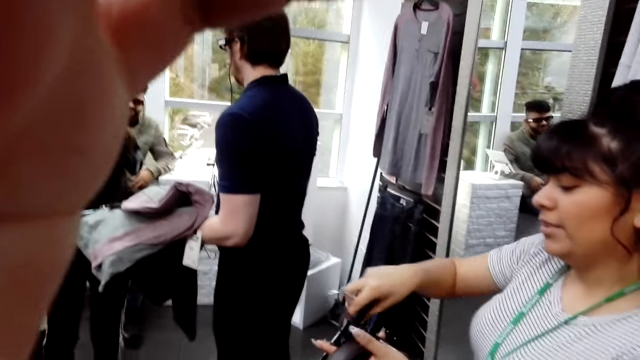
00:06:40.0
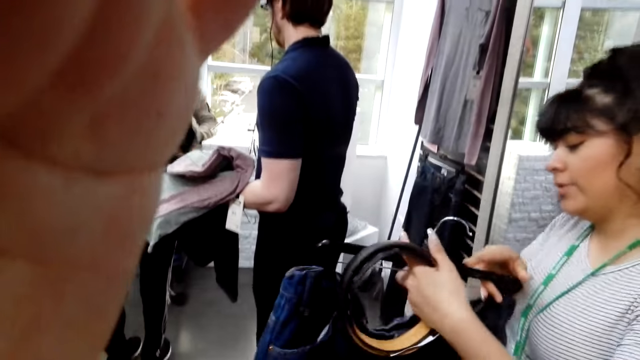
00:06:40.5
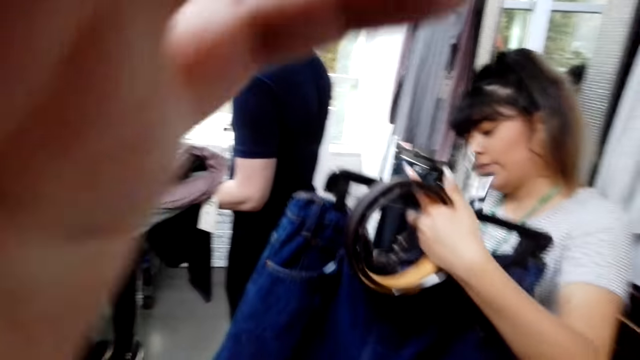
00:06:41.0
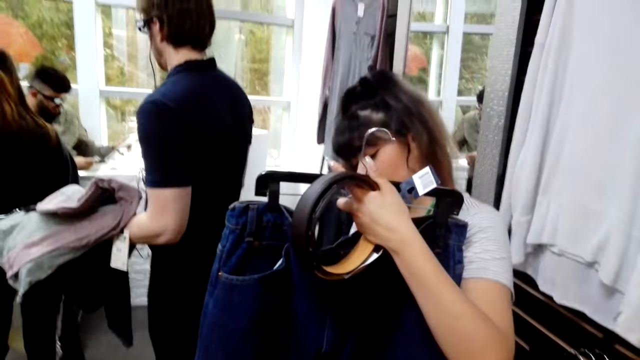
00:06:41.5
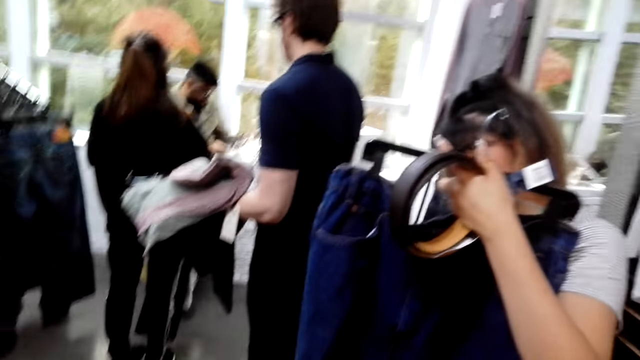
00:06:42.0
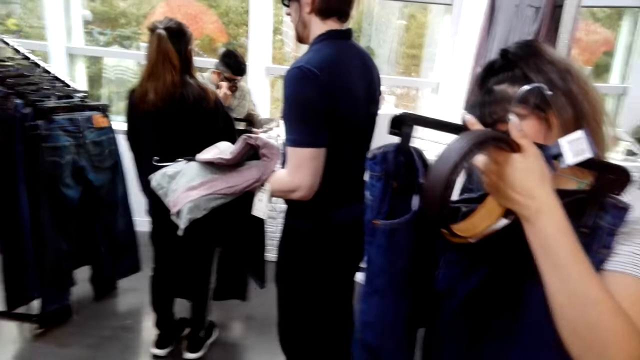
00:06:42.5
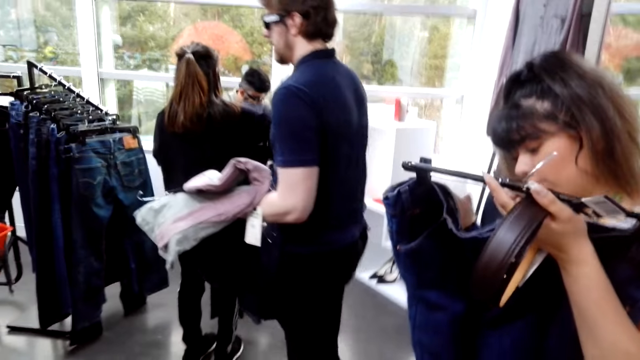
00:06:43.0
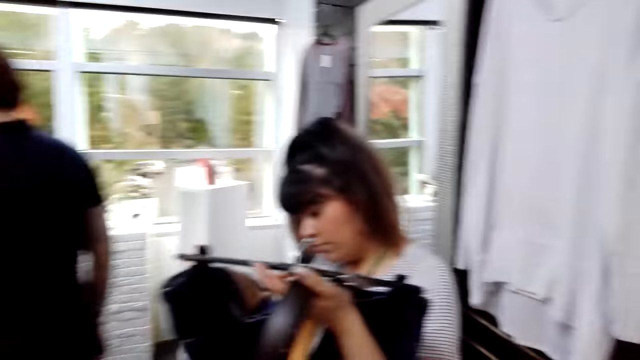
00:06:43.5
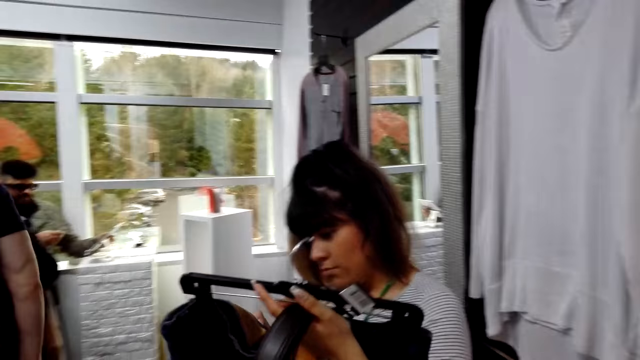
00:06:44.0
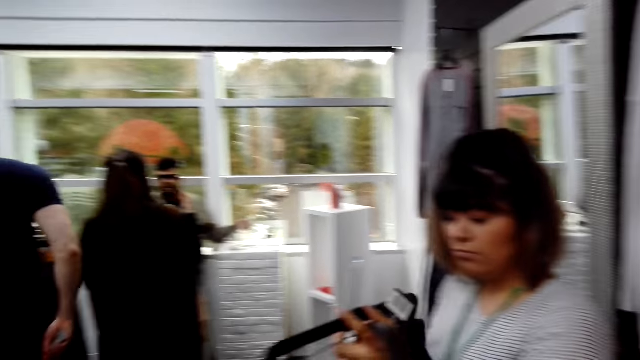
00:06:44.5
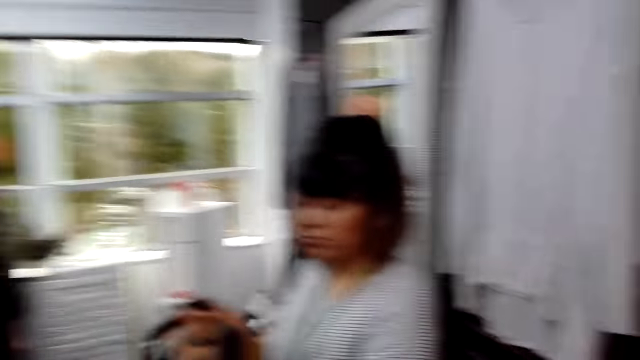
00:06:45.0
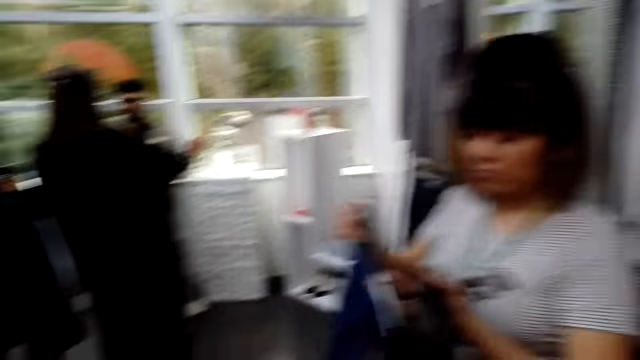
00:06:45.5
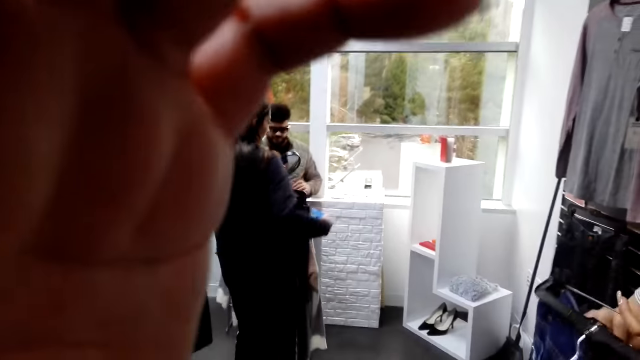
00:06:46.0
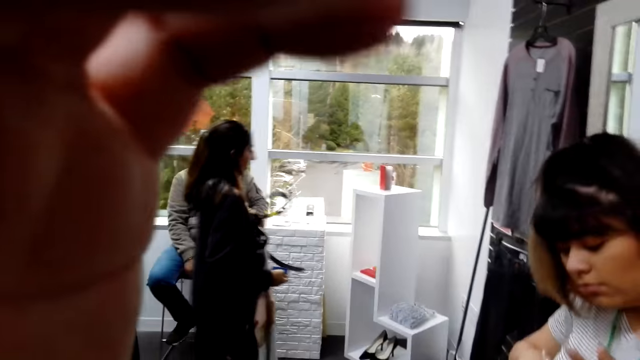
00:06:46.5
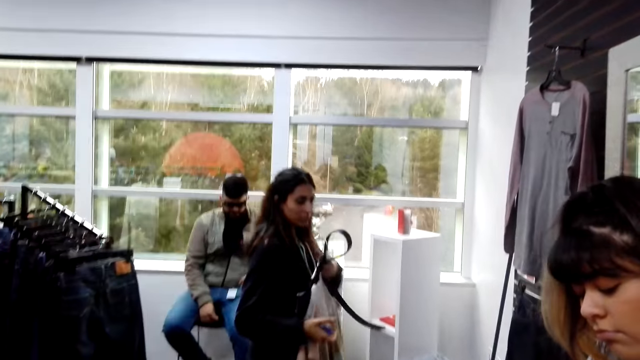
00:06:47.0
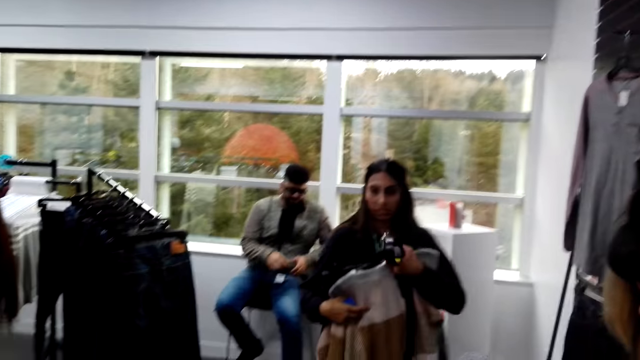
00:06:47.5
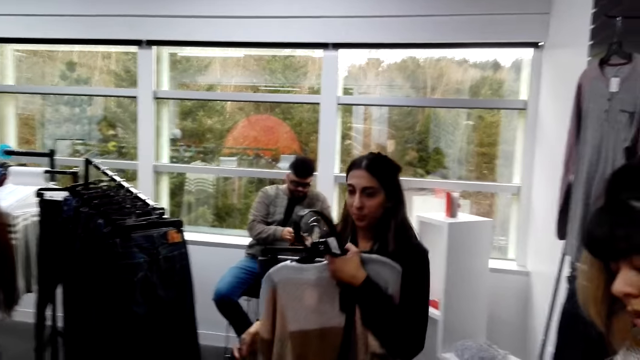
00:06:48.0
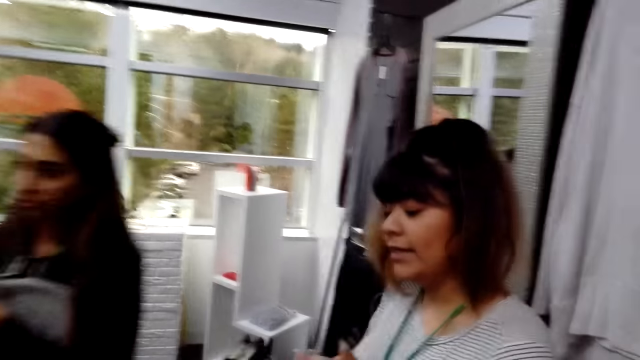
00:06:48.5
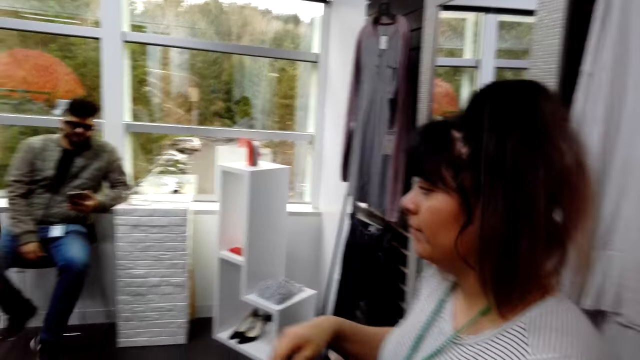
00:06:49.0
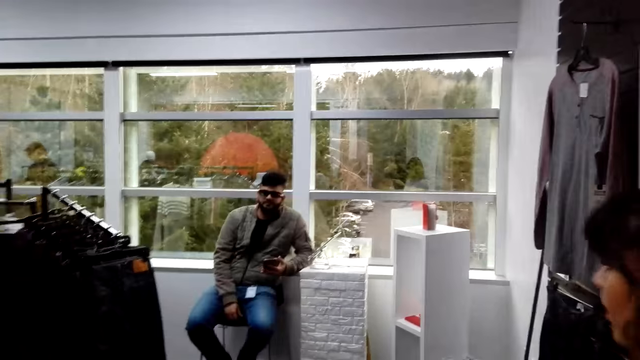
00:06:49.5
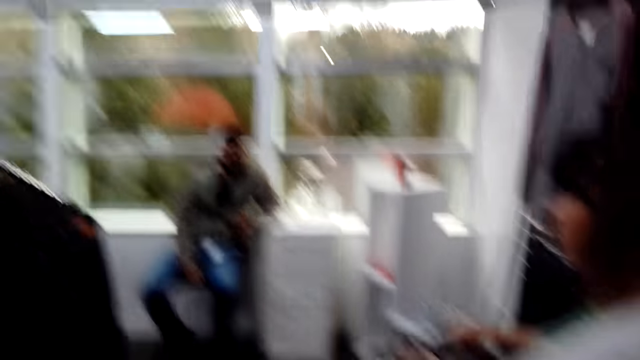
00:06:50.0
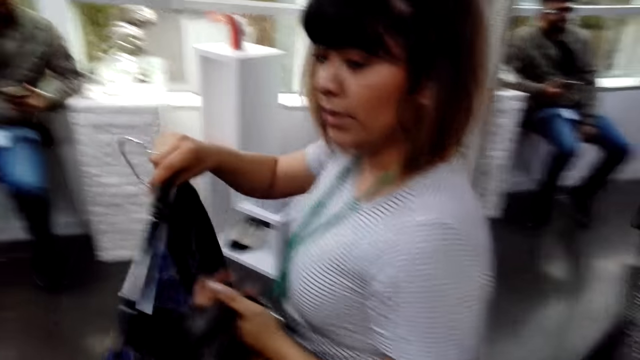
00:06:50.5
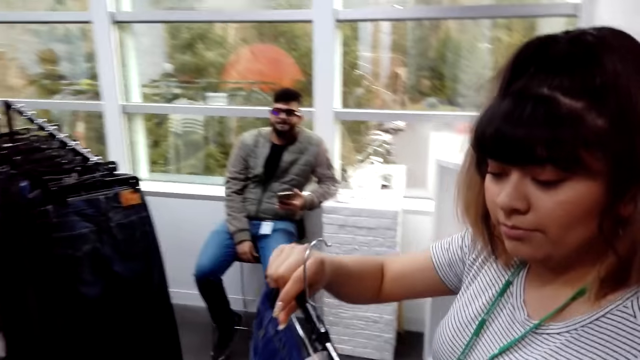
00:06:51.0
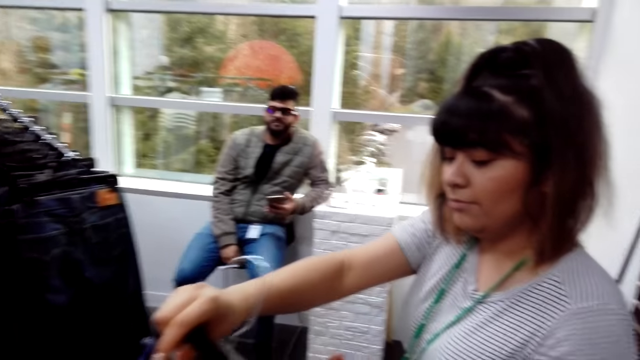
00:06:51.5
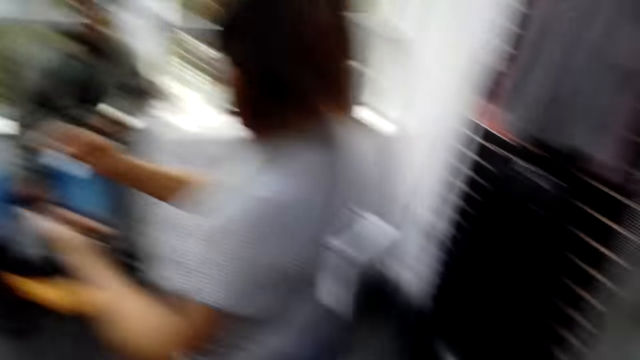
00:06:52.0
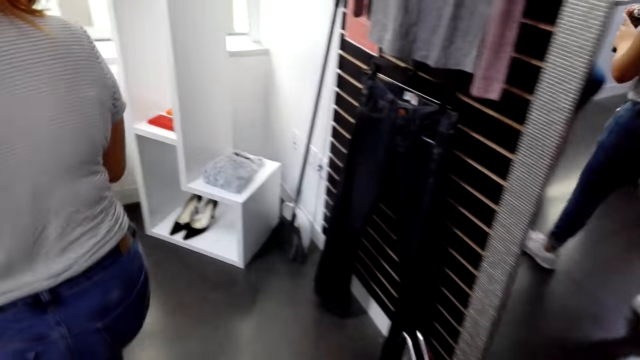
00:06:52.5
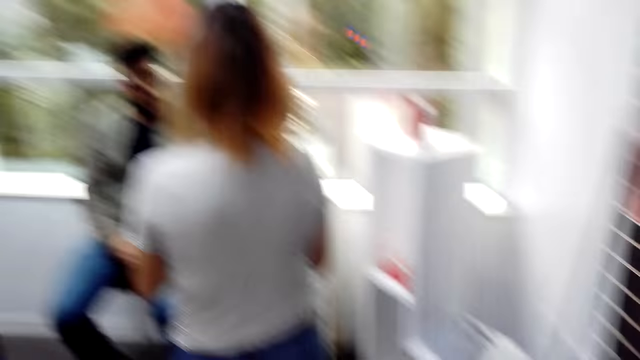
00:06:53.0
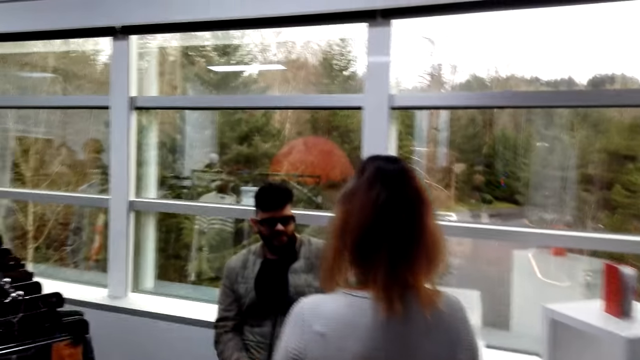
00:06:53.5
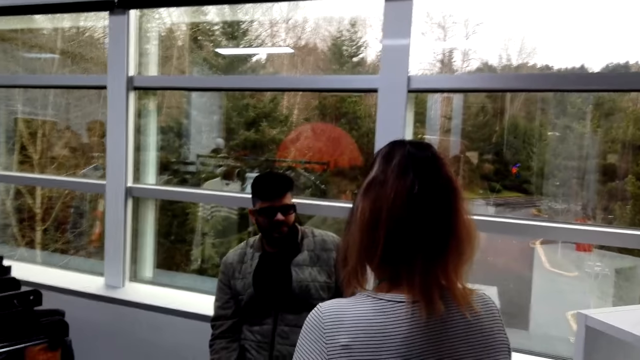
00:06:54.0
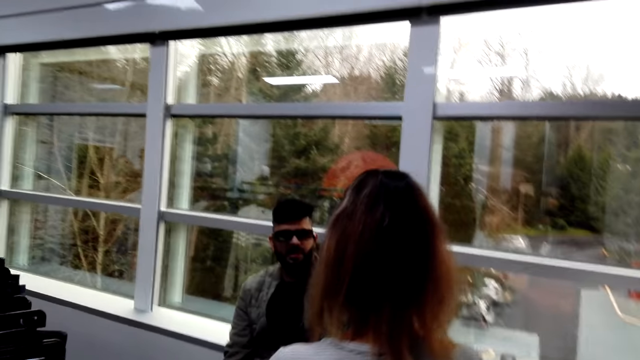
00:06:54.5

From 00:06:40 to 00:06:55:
The camera wearer removes a hand from the face. A person looks on clothes. The camera wearer looks around. They adjust the head camera. They lower the hand. Another person walks around. A third person scrolls on a phone. The third person removes one hand from the phone. The camera wearer walks around. The first person gives clothes to the camera wearer. The first person turns and walks around.

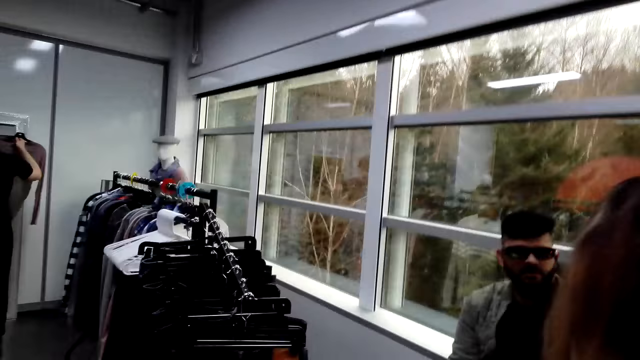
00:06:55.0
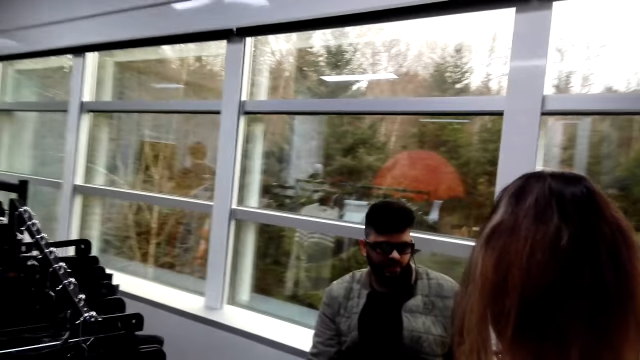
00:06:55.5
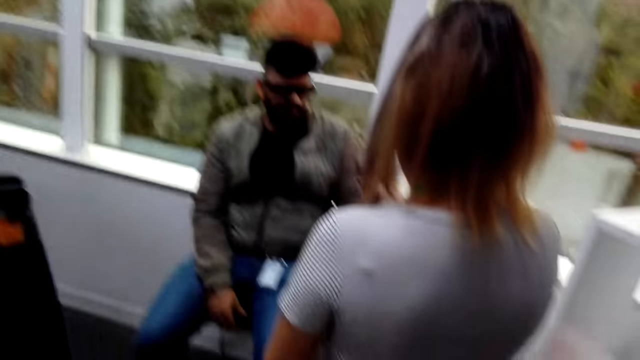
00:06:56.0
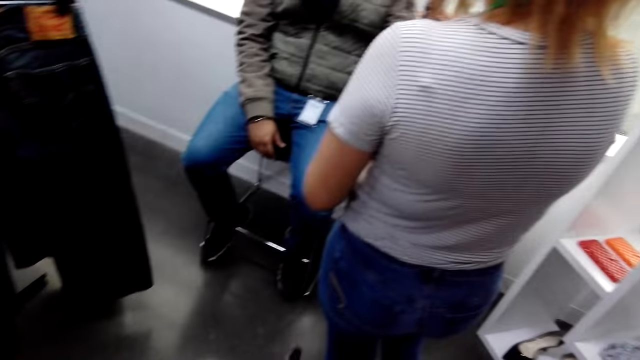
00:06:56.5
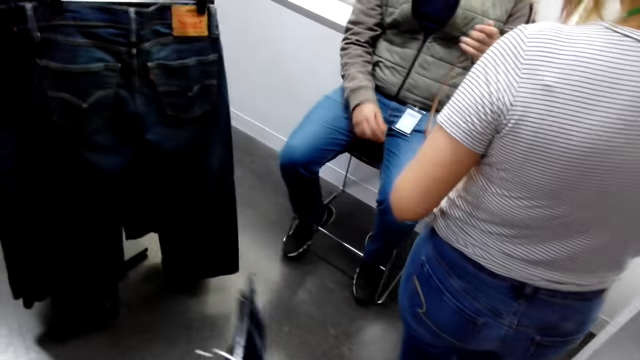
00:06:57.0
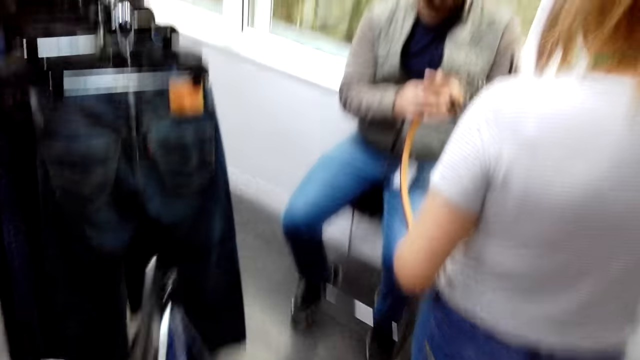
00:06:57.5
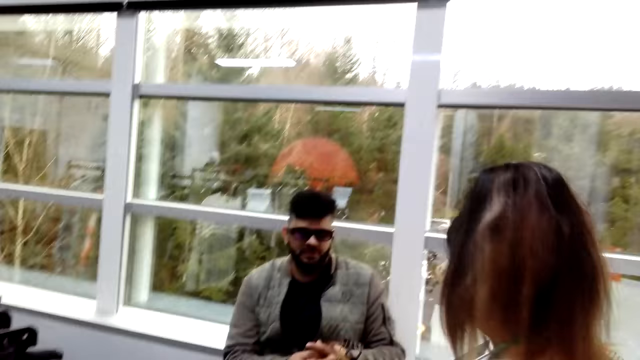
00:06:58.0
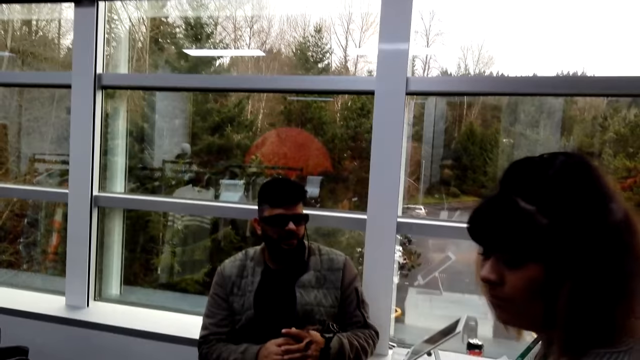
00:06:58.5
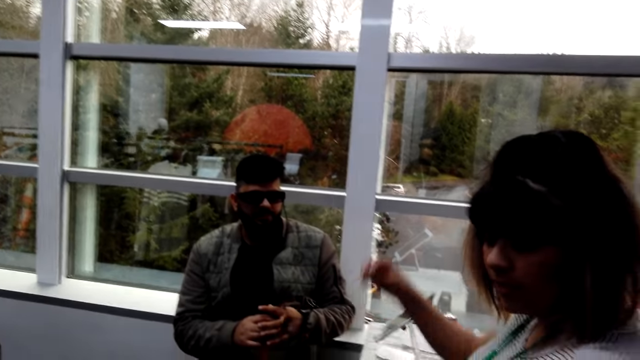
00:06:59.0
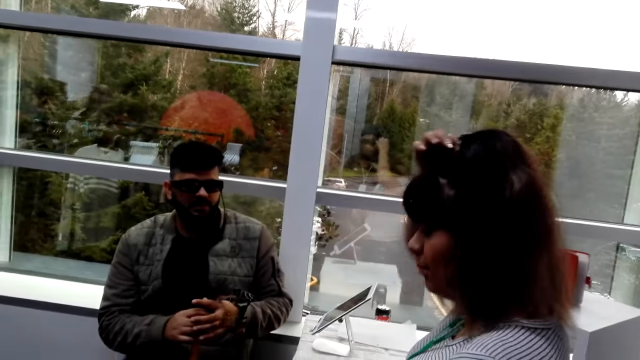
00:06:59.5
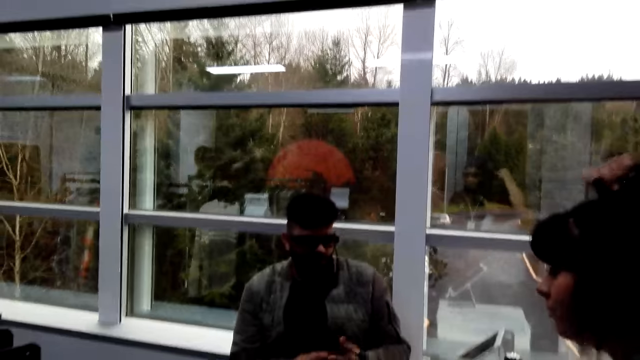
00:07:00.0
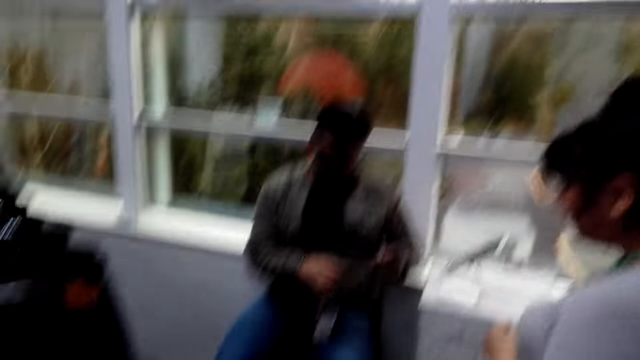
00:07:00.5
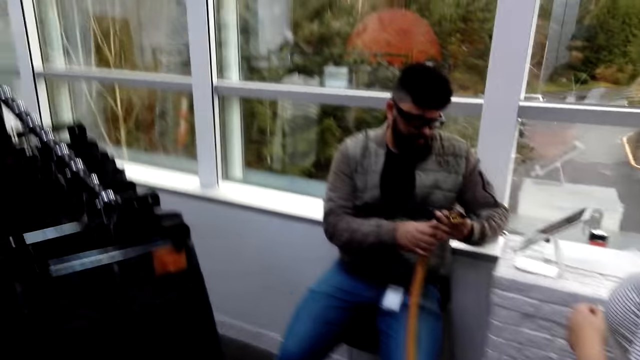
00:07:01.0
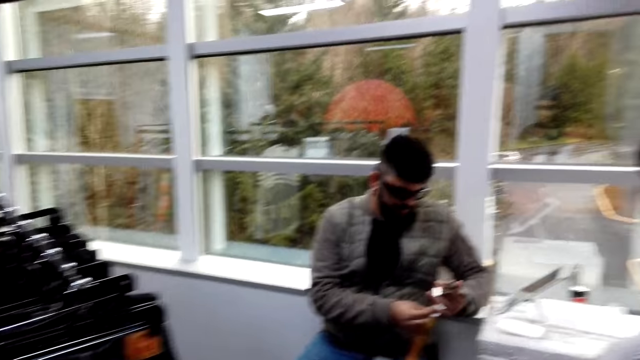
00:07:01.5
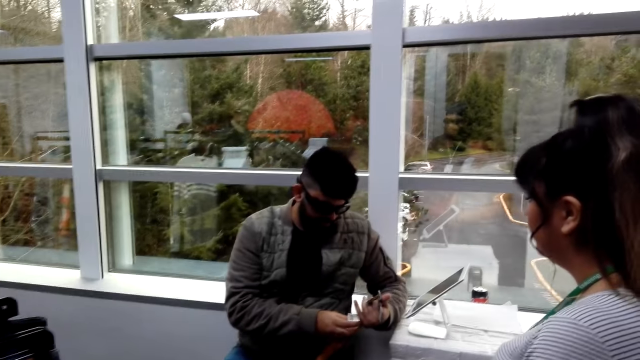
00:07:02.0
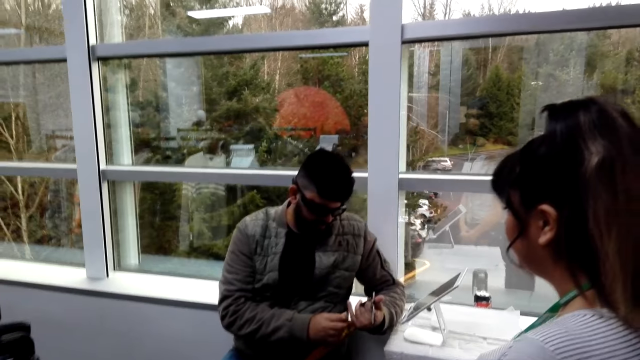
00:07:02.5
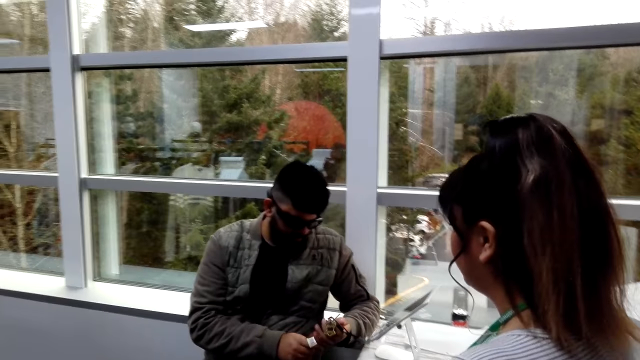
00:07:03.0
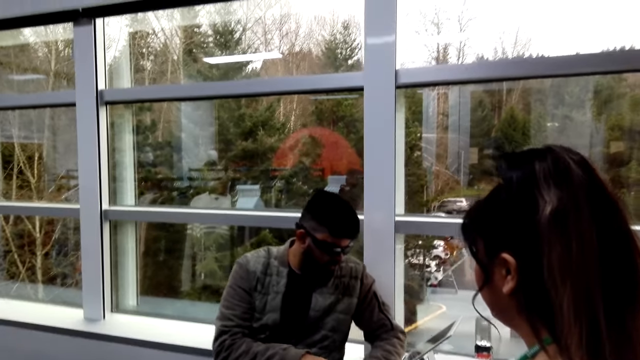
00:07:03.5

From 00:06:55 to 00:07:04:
A person talks with another person. The first person takes a belt from the other person. The other person raises a hand and touches the hair. The first person calculates items for the other person.
